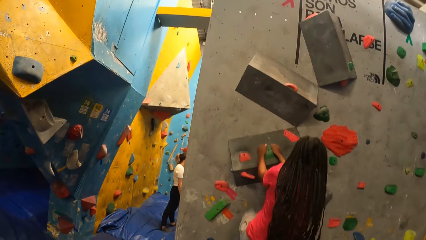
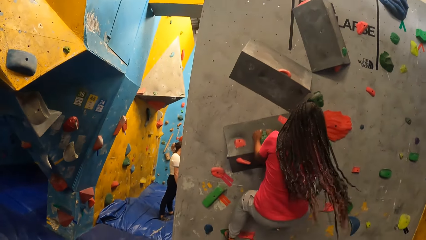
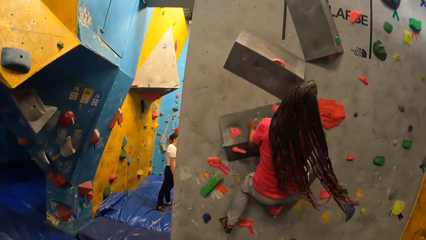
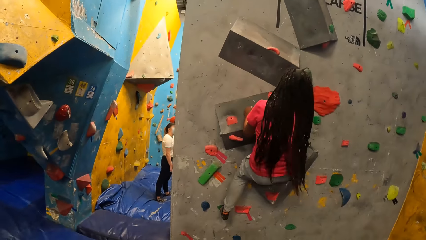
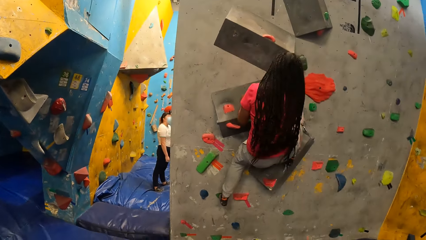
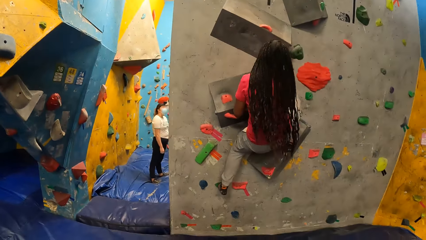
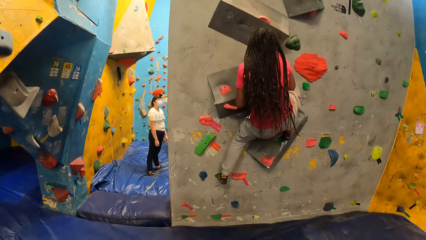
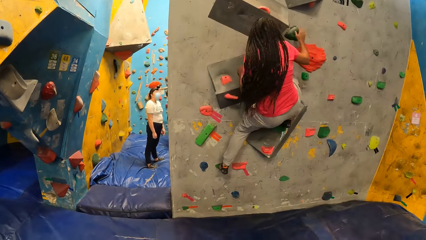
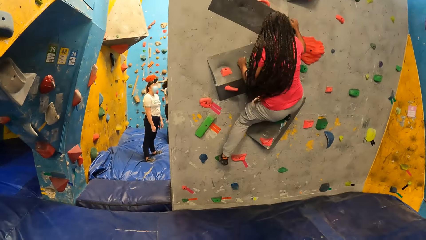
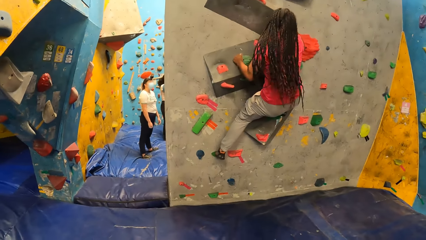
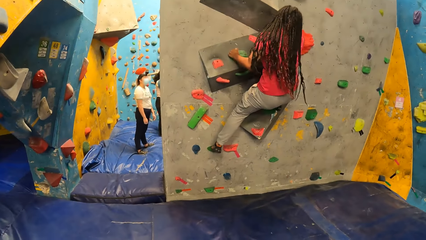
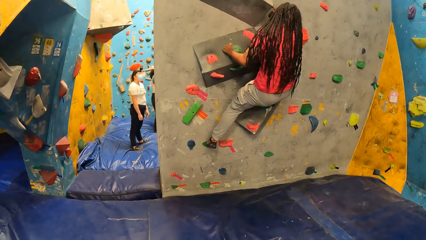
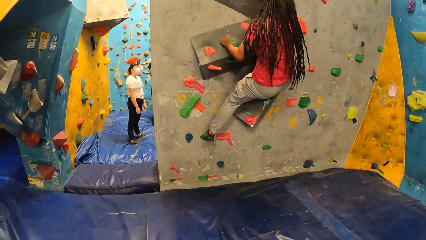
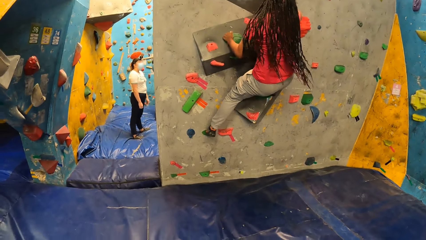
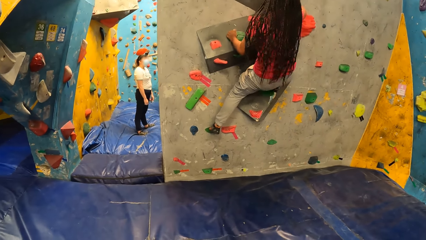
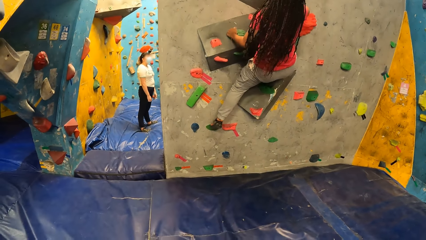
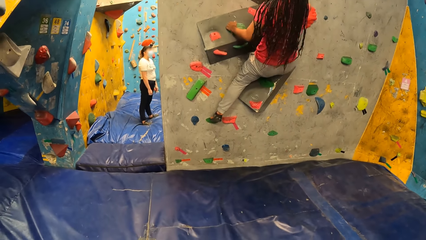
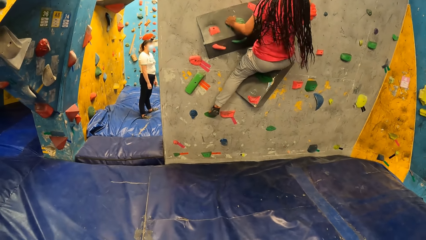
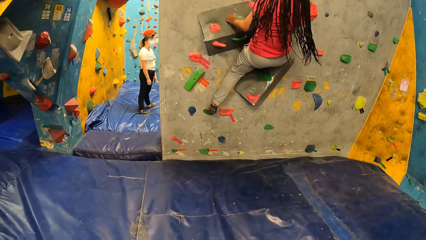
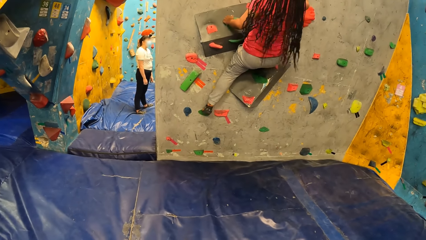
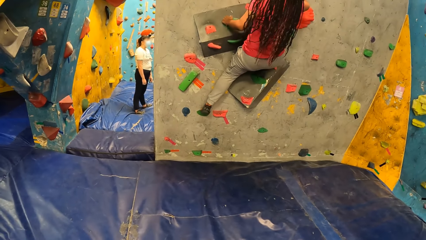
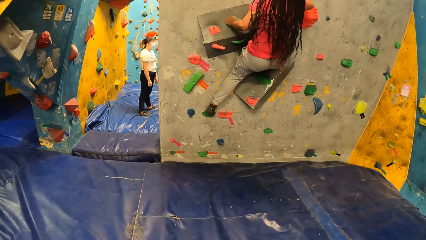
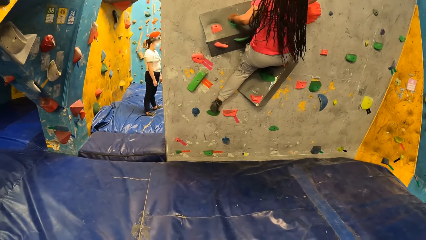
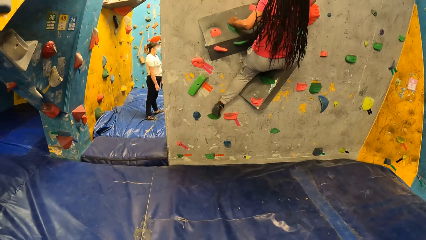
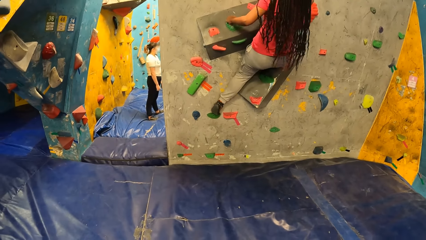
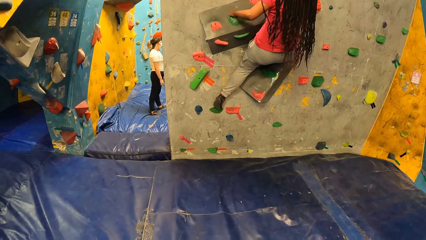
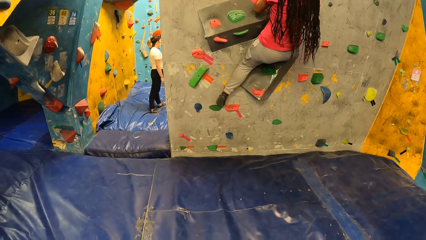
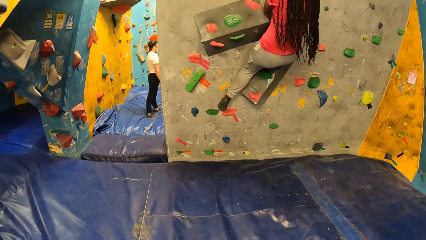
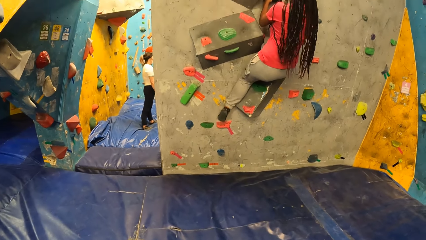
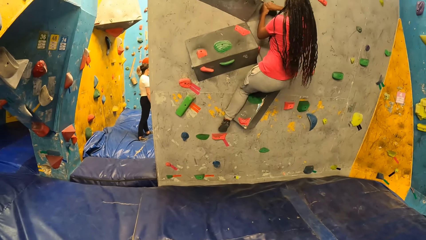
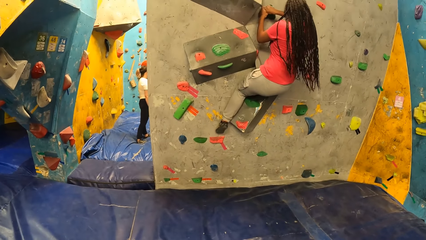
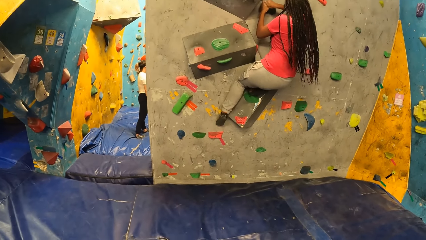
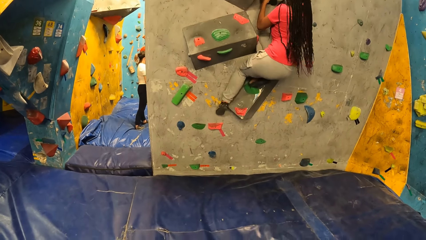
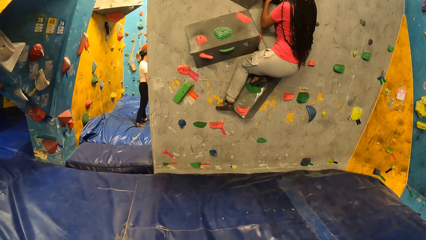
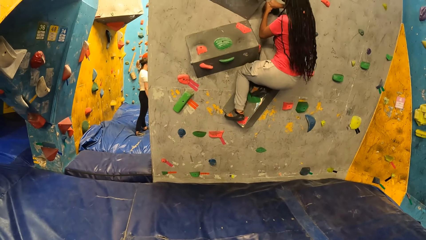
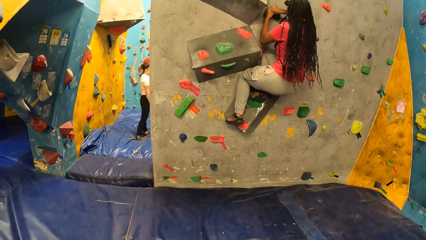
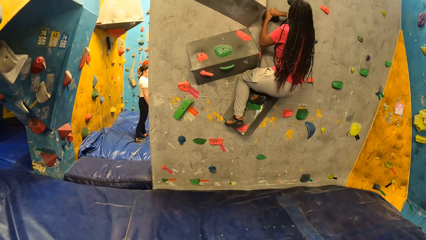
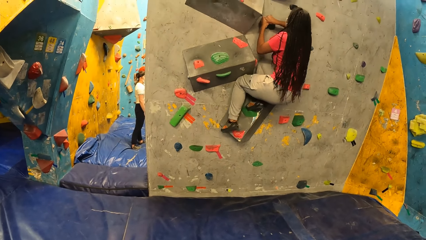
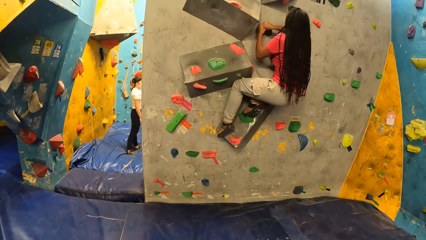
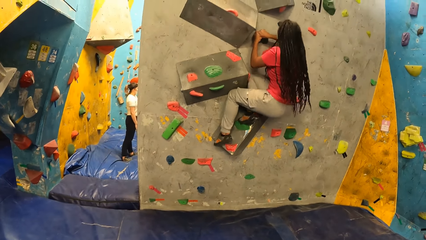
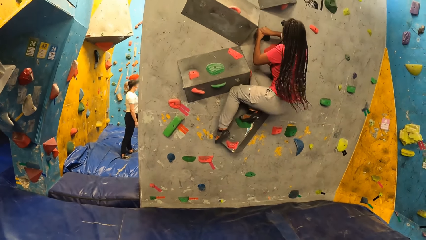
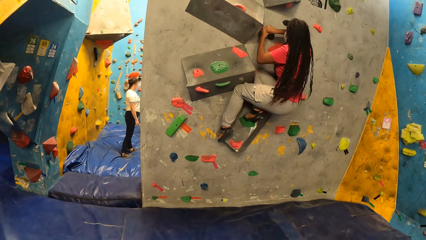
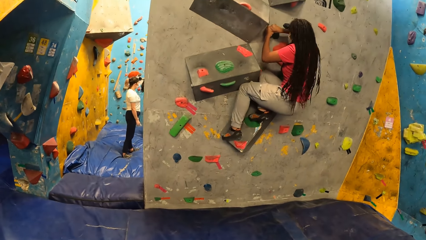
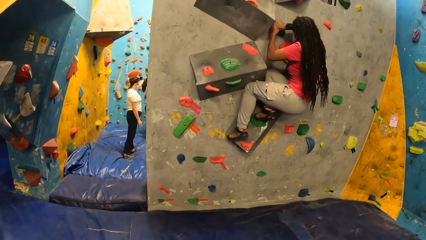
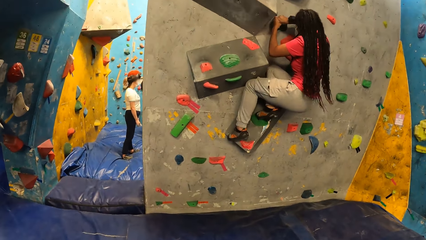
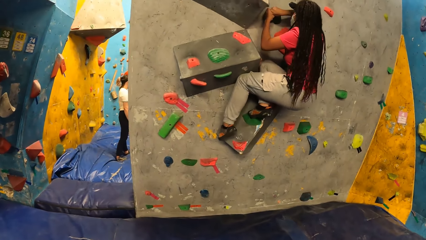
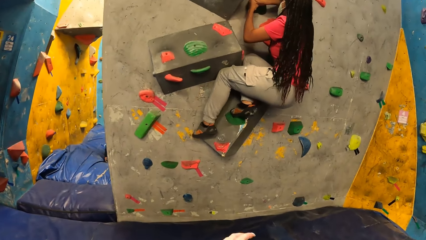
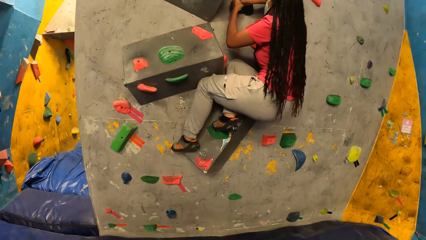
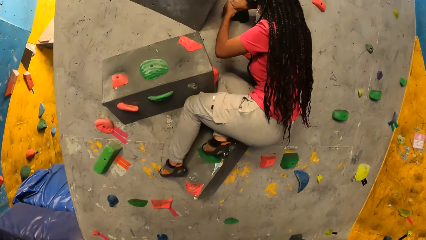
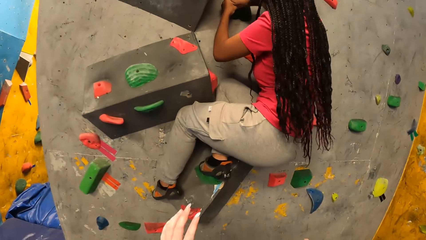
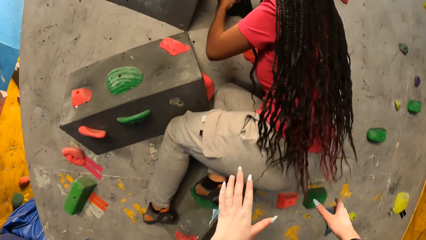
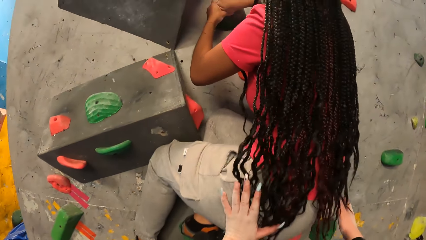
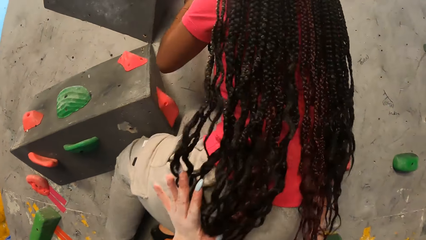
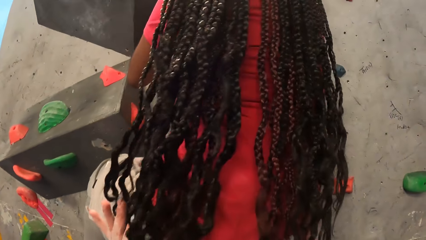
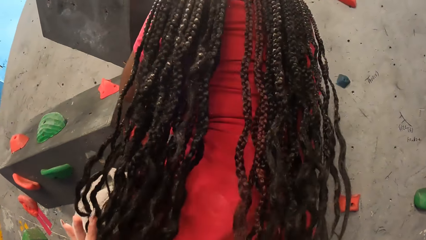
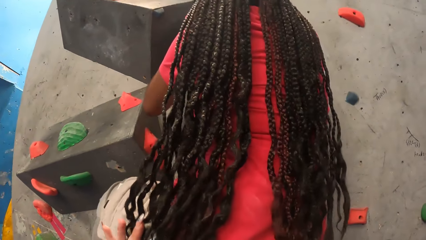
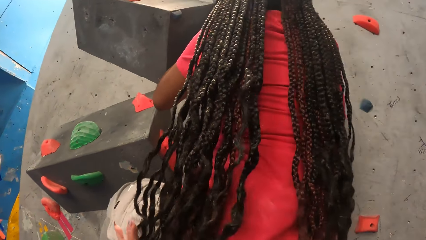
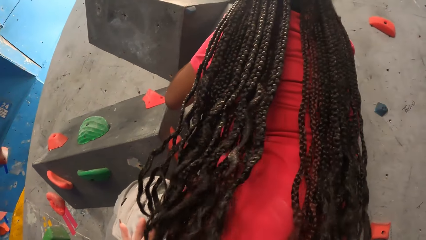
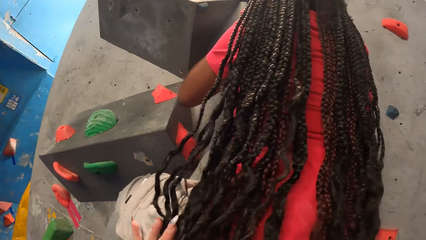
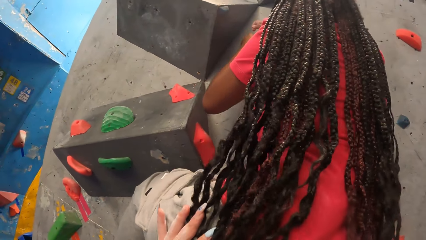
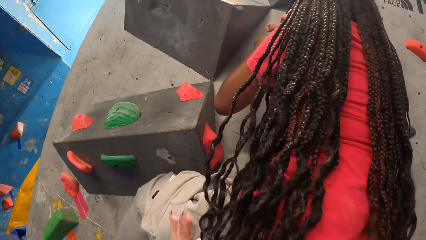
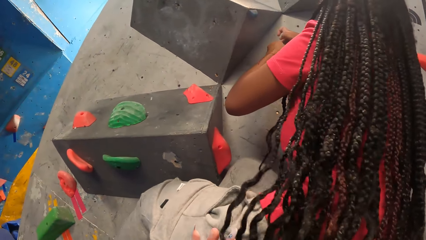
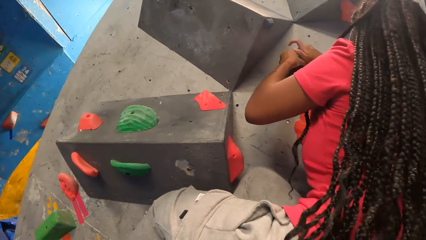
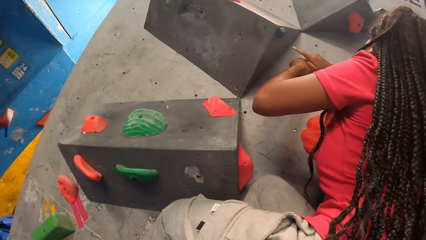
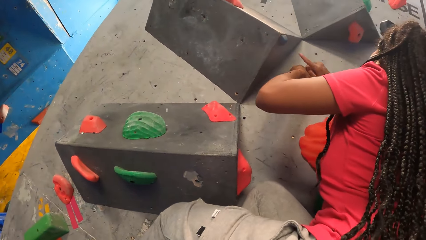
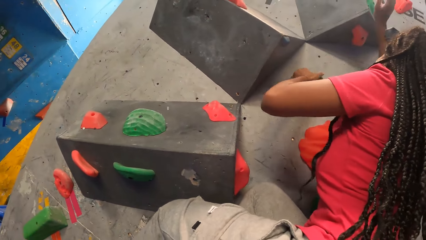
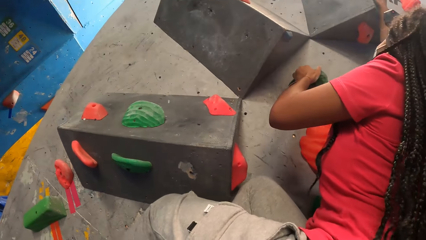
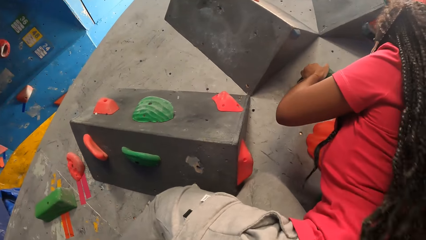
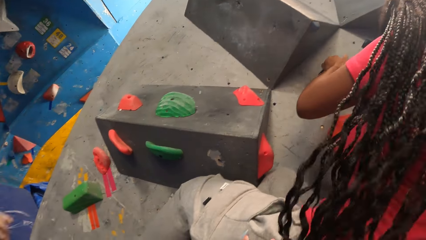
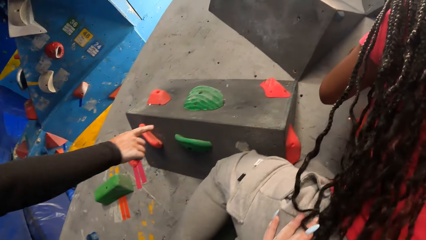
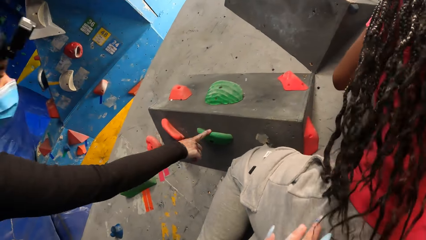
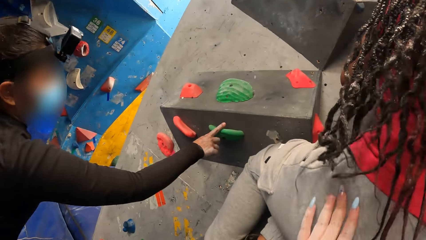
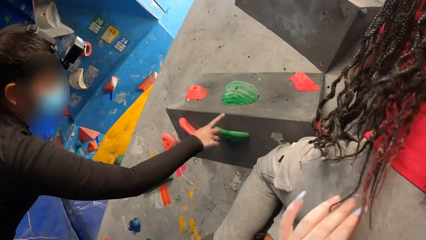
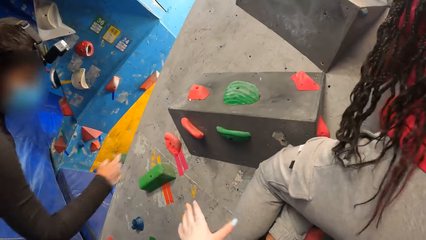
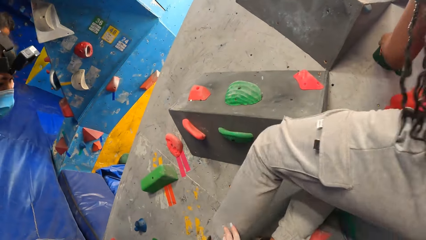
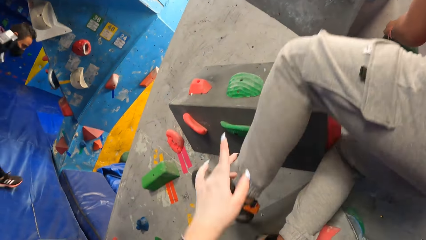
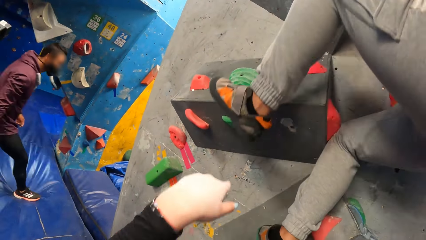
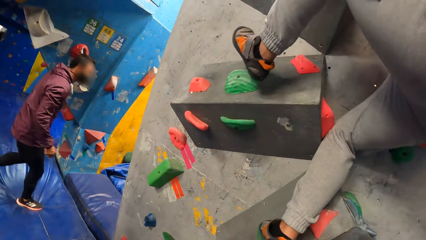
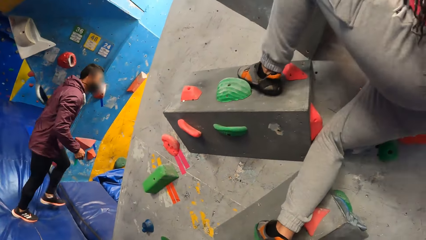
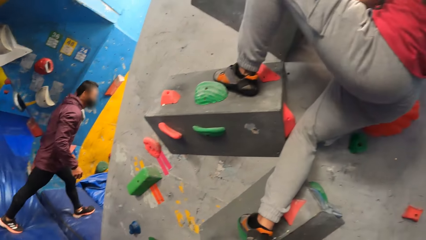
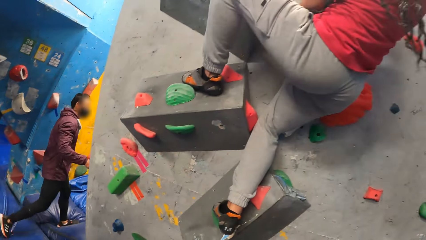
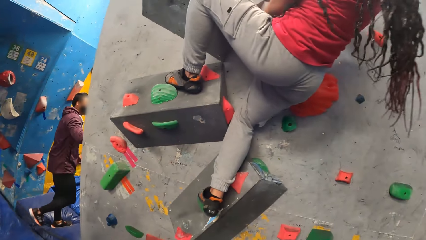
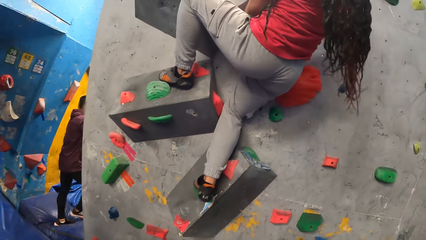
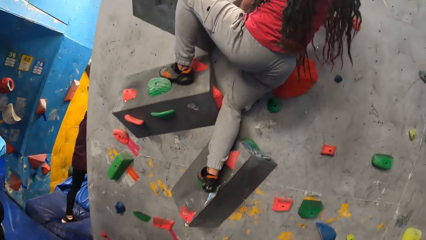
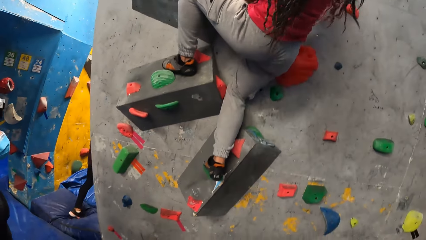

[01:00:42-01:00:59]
The camera wearer holds a woman by the waist with both hands. Another woman touches a hand hold with her right hand.
